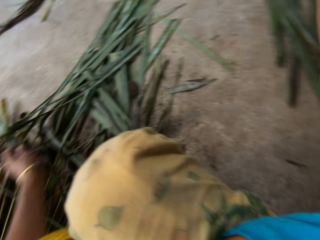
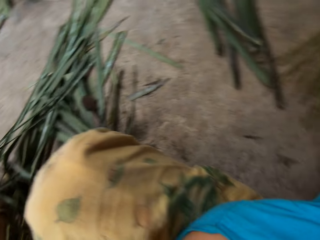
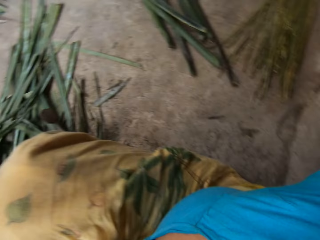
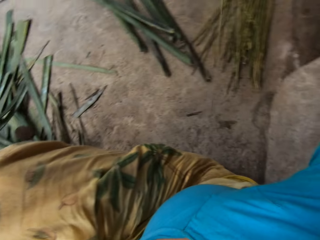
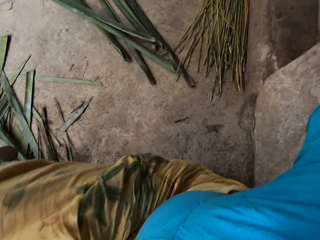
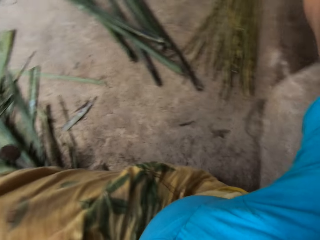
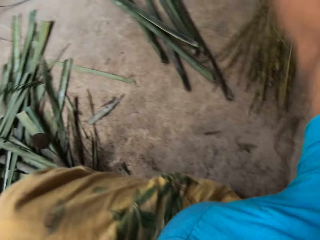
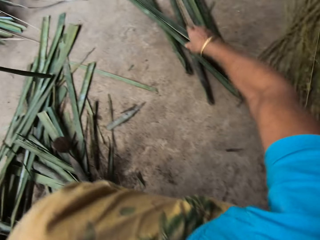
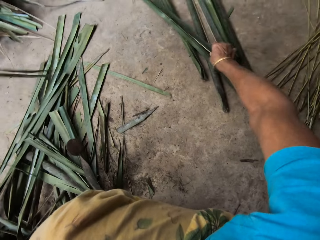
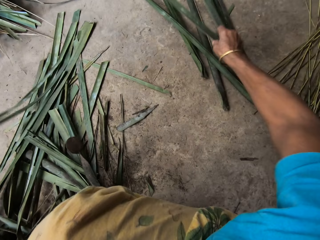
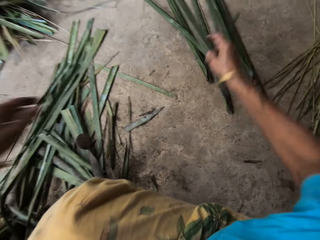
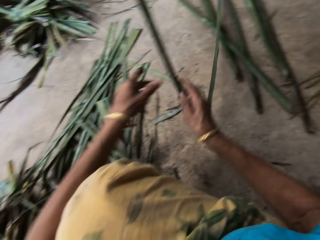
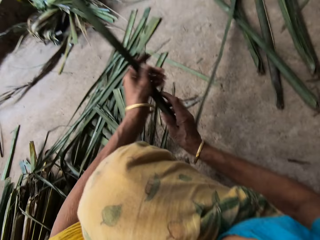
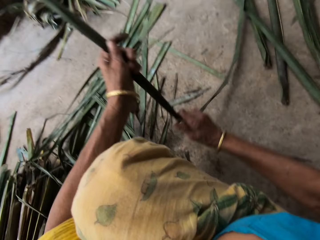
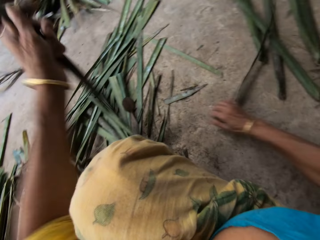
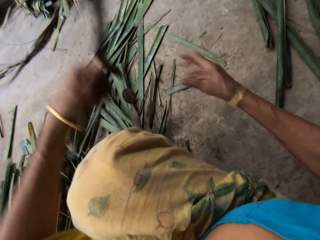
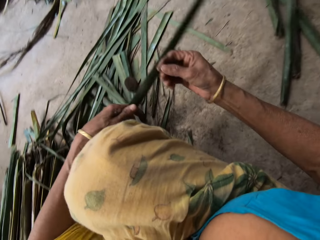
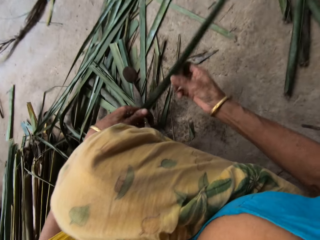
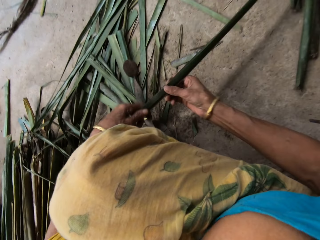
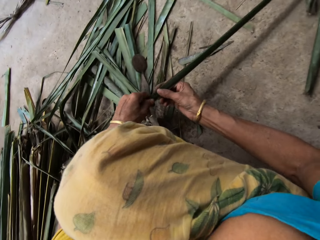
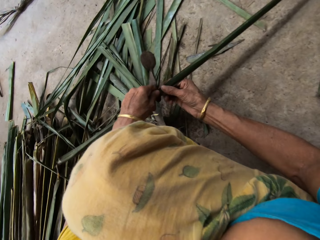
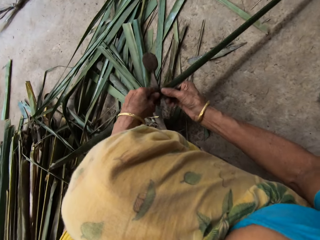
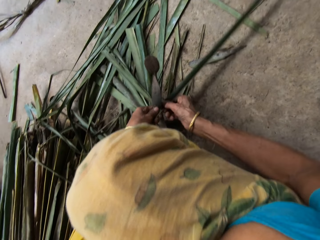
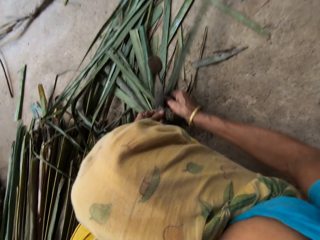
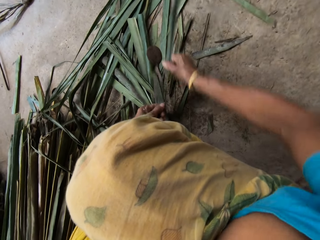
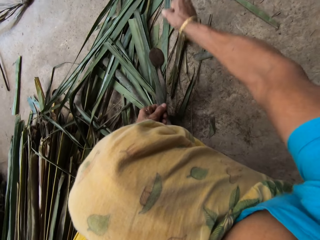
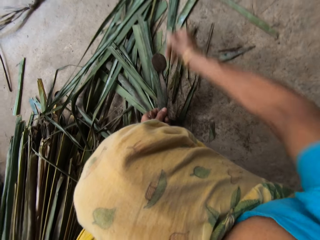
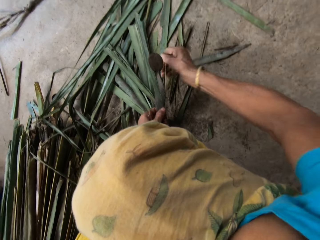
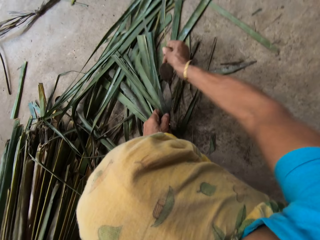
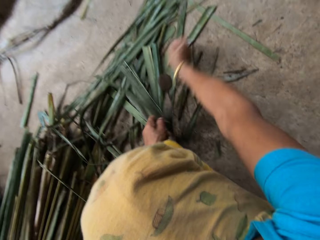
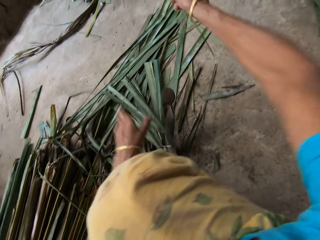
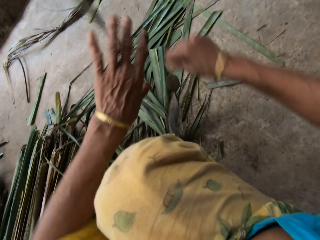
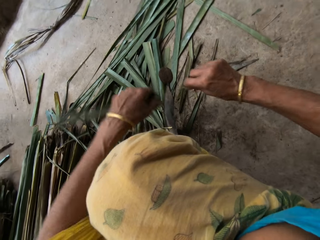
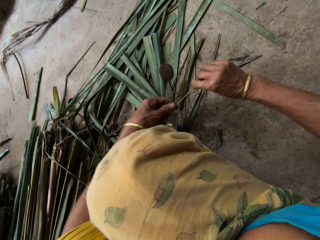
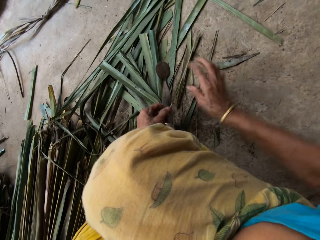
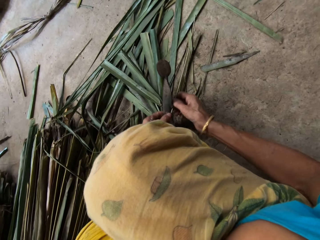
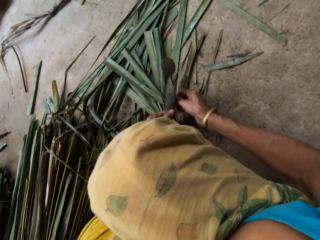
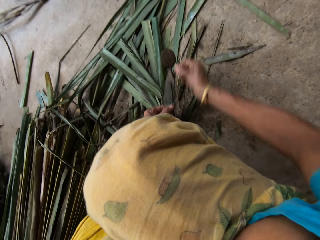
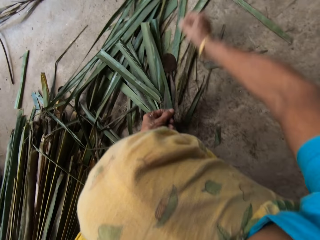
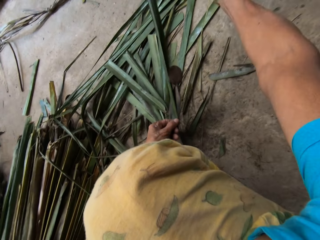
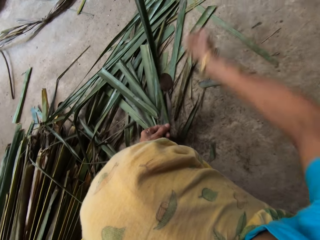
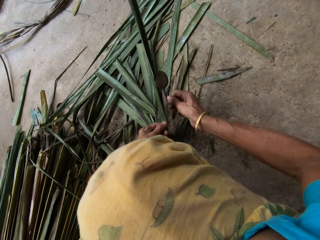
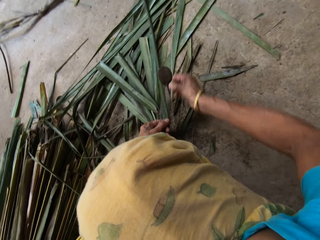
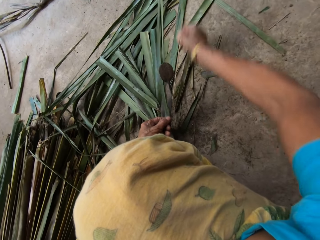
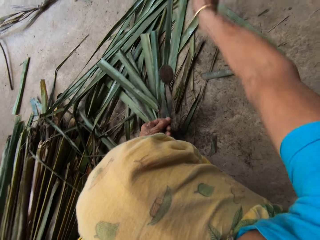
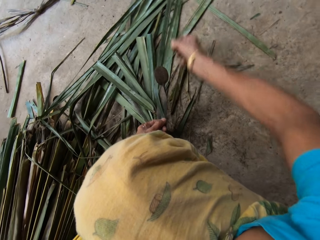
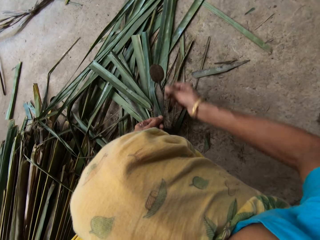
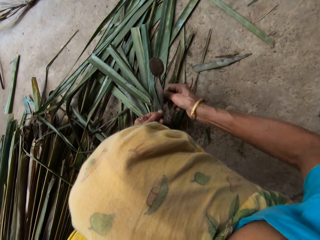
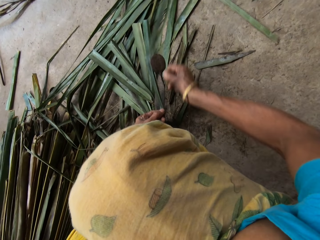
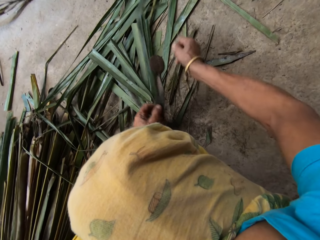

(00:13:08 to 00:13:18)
The camera wearer lifts the Napier grass or papyrus reed. They drop the papyrus reed on the floor. They move the right hand. They pick the papyrus reed from the floor. They pull the Napier grass. They hold with both hands. They lift the Napier grass and cut the Napier grass on something. They tear the papyrus reed with both hands. They lift the Napier grass and cut the Napier grass on something.

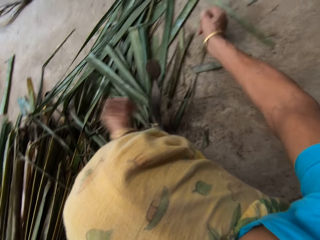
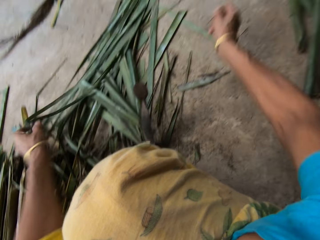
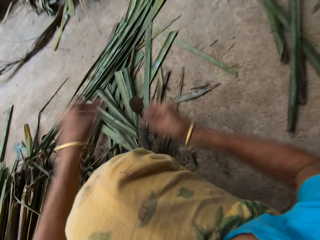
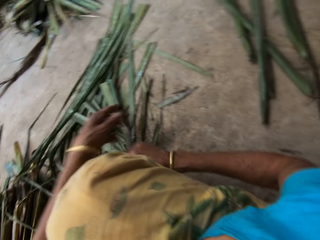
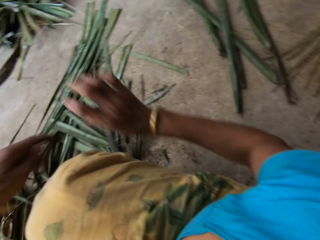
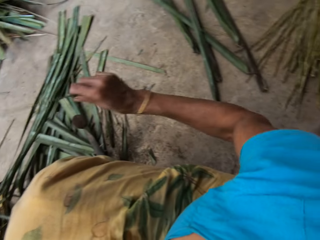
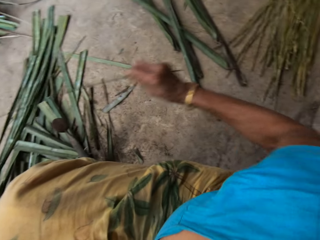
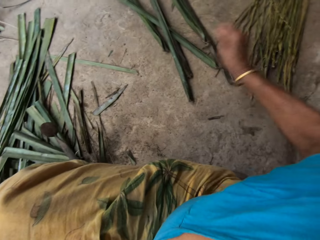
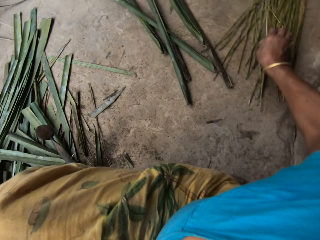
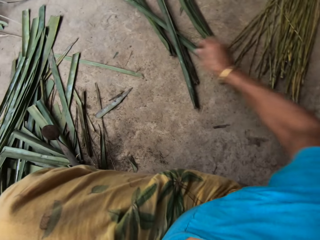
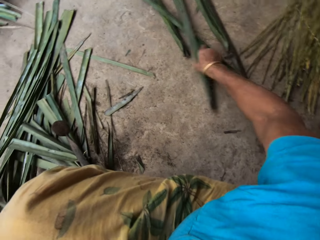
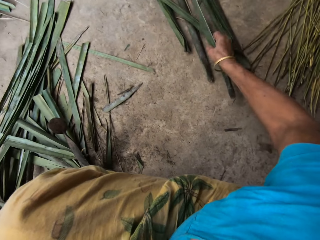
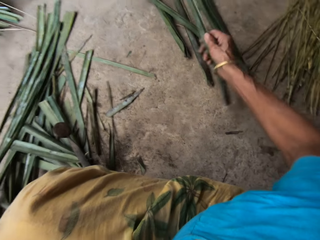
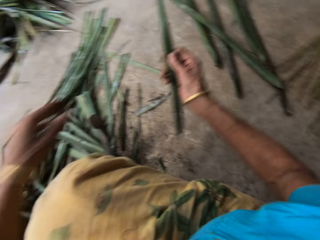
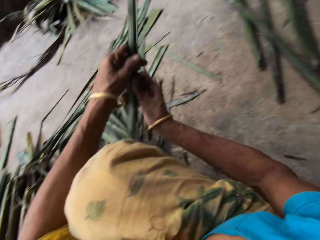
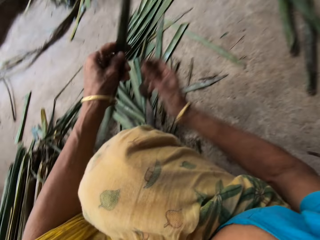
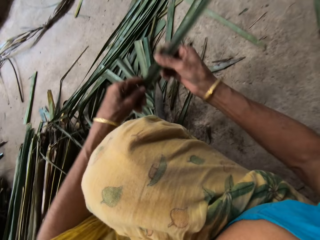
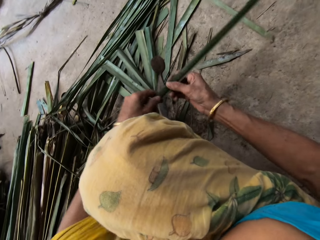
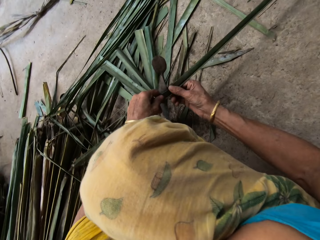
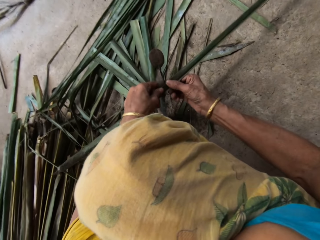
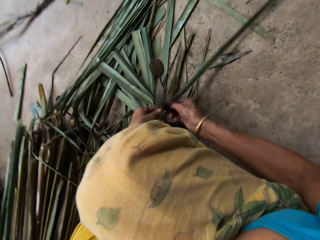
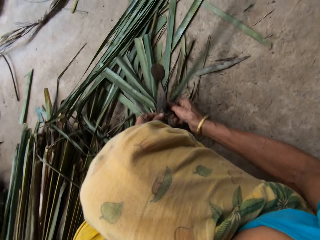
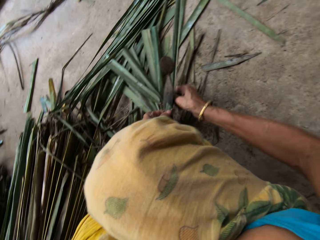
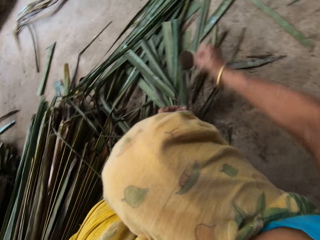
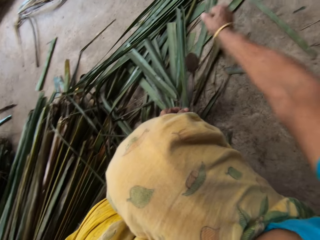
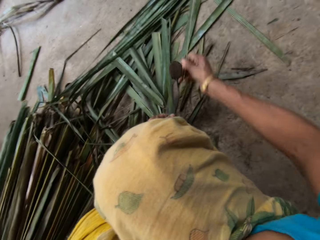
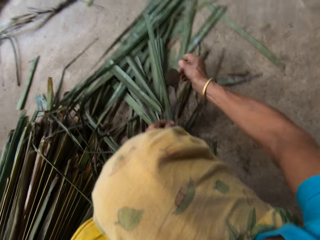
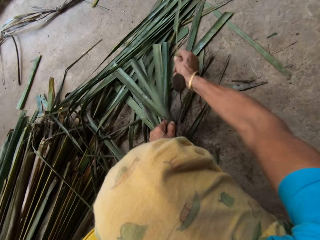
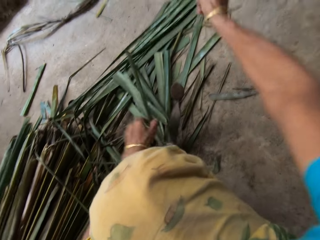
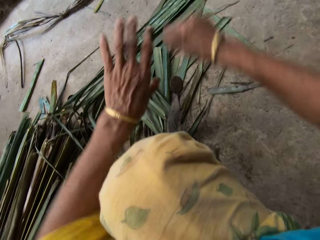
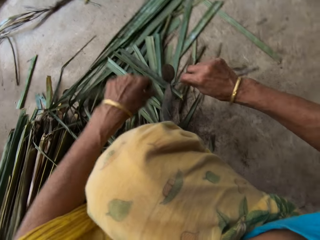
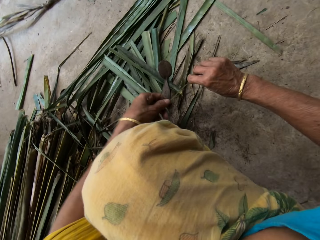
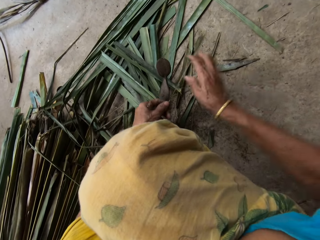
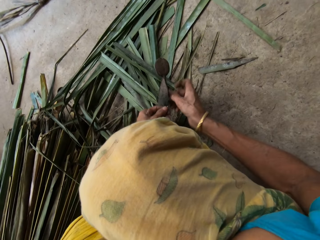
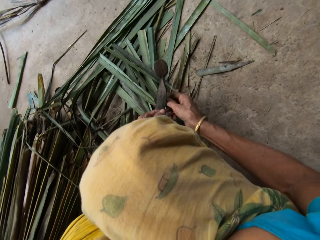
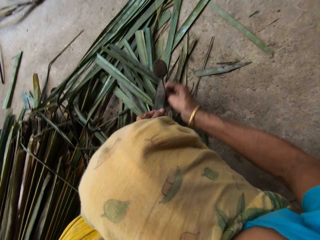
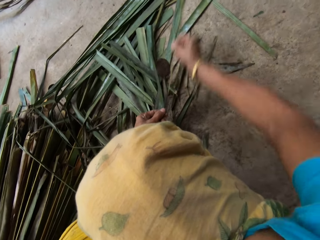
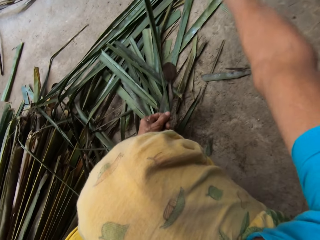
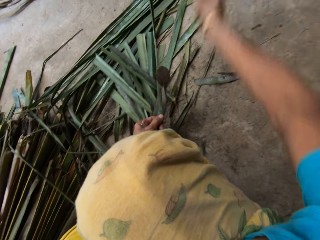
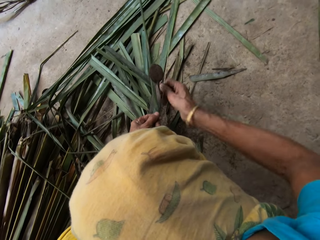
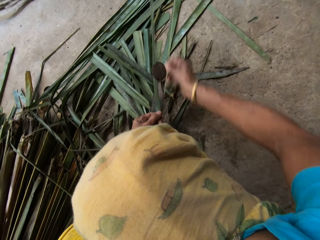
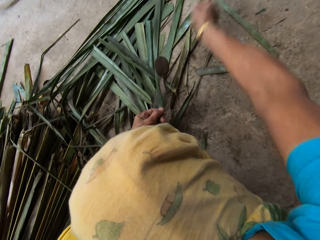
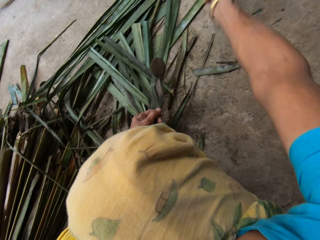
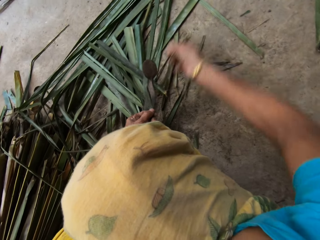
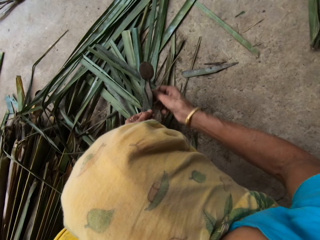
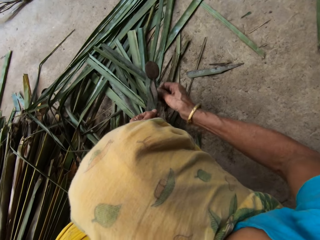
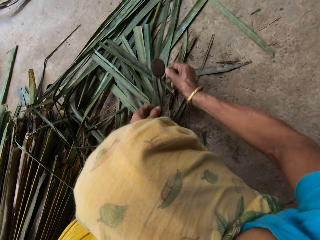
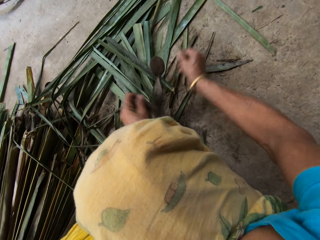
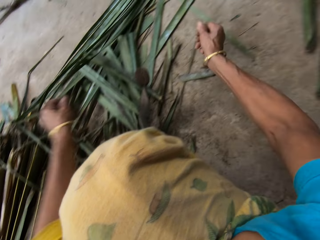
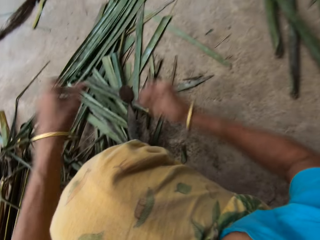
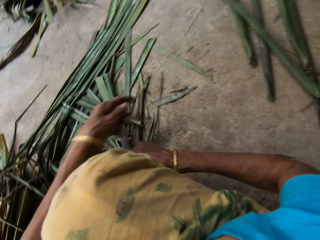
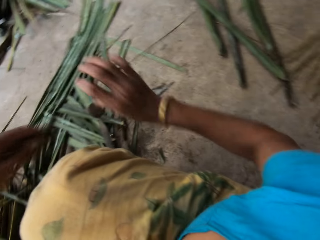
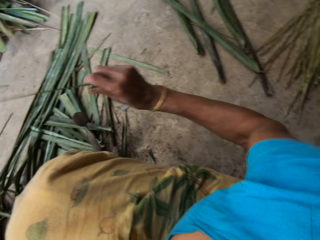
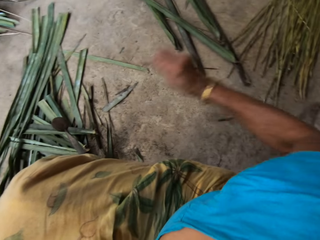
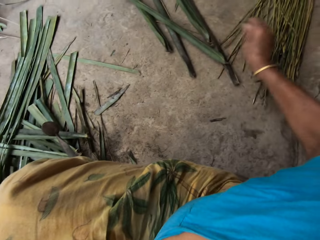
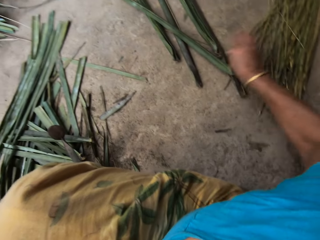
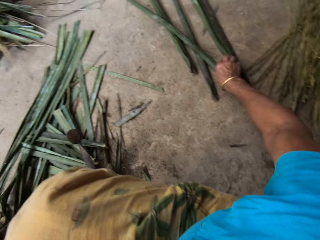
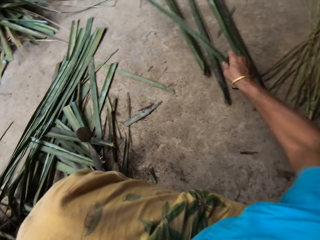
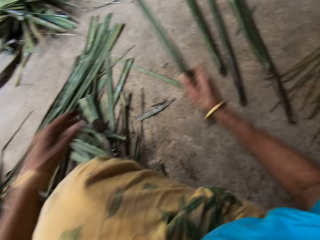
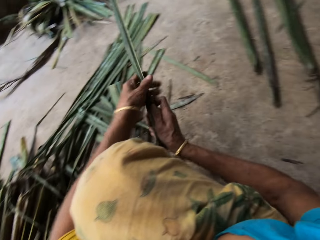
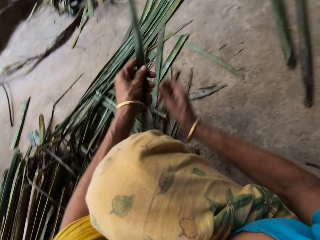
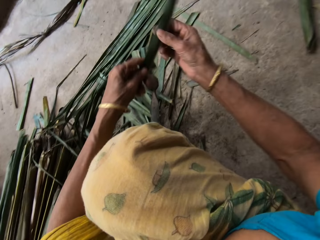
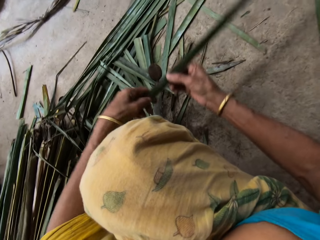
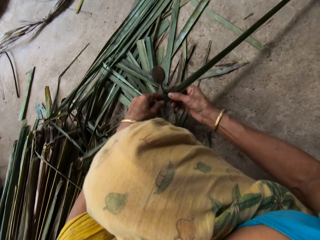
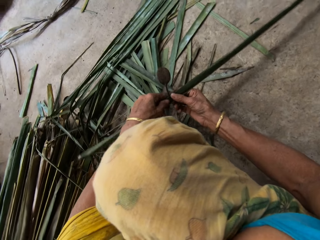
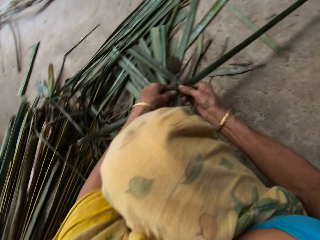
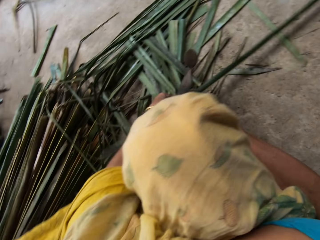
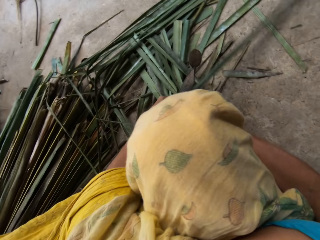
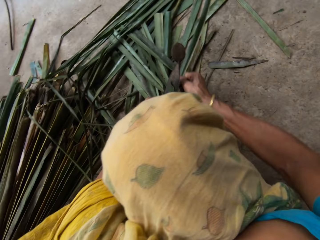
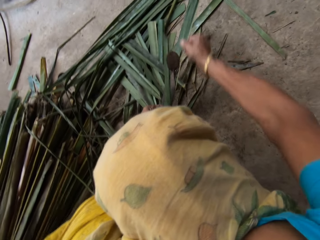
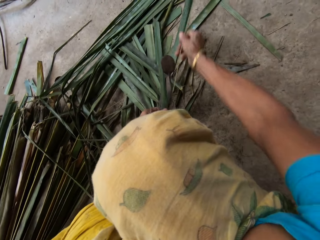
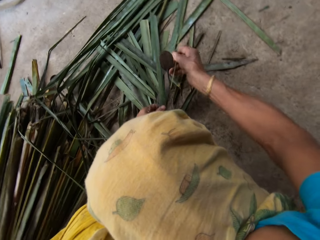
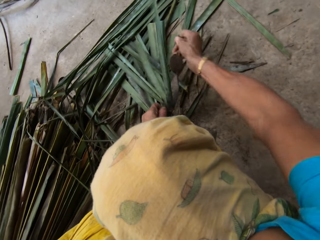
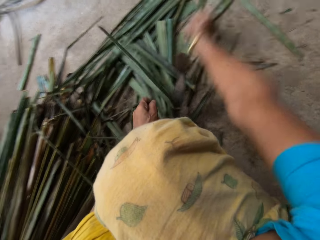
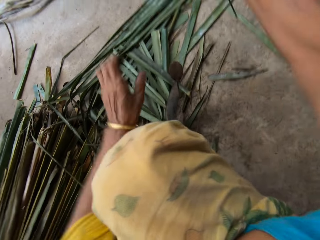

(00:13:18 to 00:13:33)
The camera wearer drops the Napier grass or papyrus reed. They lift the Napier grass. They drop the papyrus reed on the floor. They pick the papyrus reed from the floor. They lift the Napier grass. They hold with both hands. They cut the Napier grass on something. They tear the papyrus reed with a cutting object. They lift the Napier grass and cut the Napier grass on something. They drop the Napier grass. They transfer the Napier grass to the right hand. They drop the papyrus reed on the floor. They pick the papyrus reed from the floor. They lift the Napier grass. They hold with both hands. They cut the Napier grass on something. They tear the papyrus reed with a cutting object.
